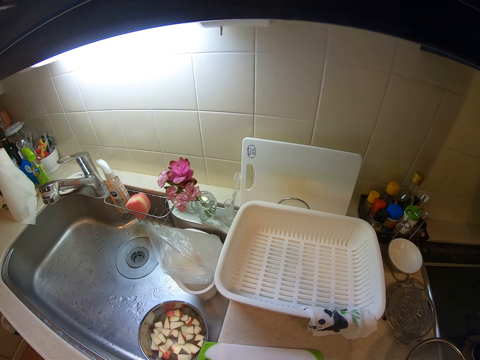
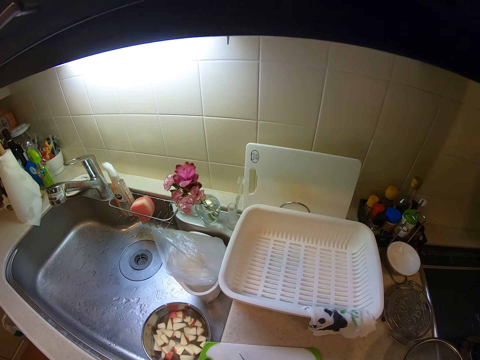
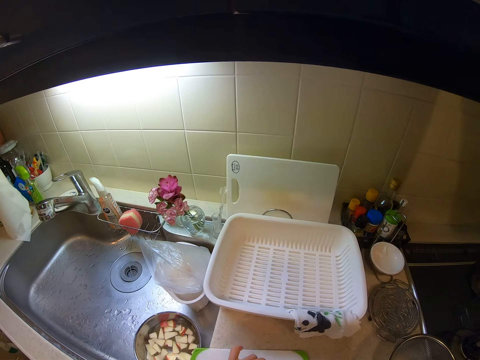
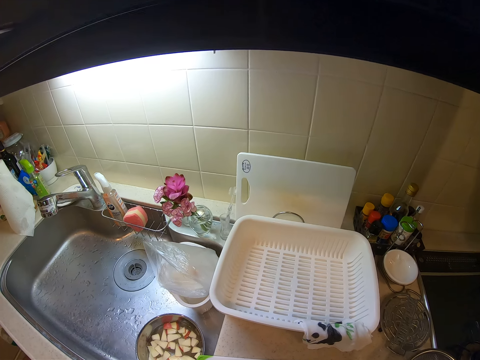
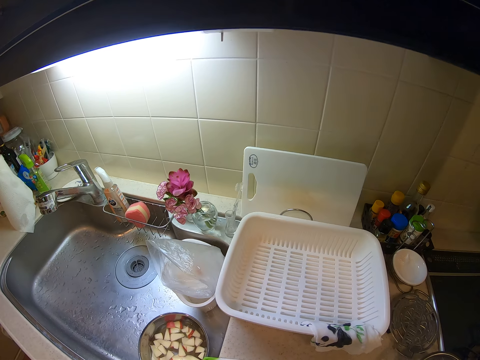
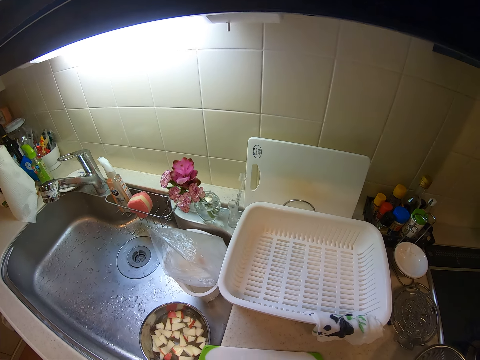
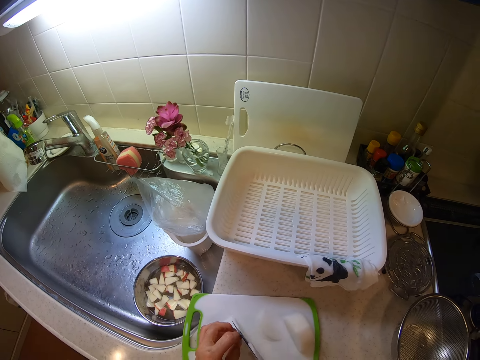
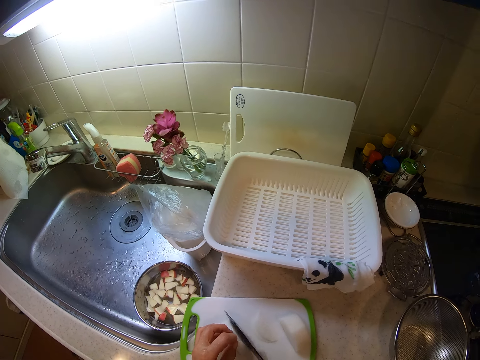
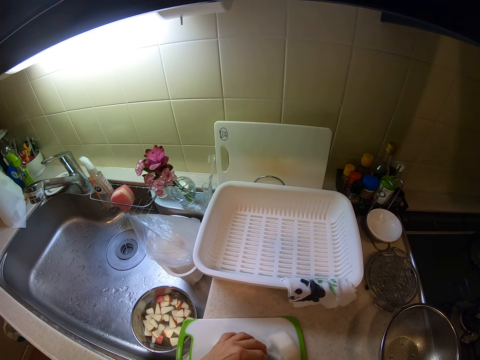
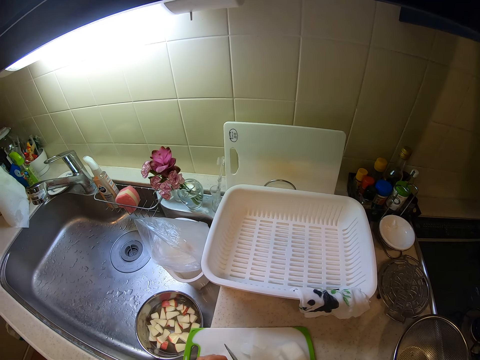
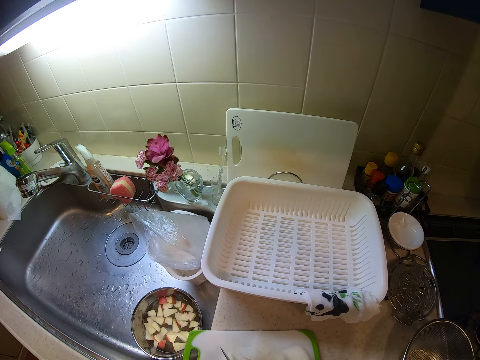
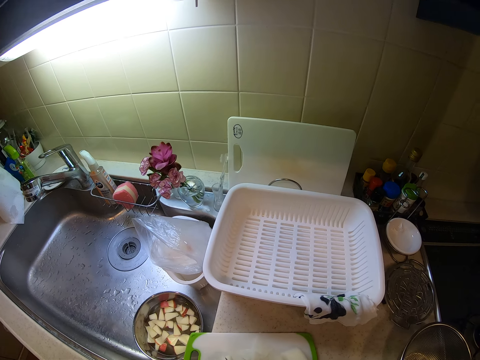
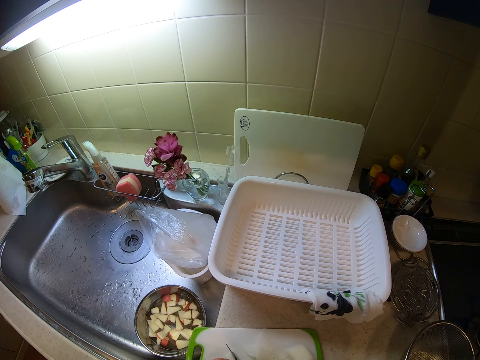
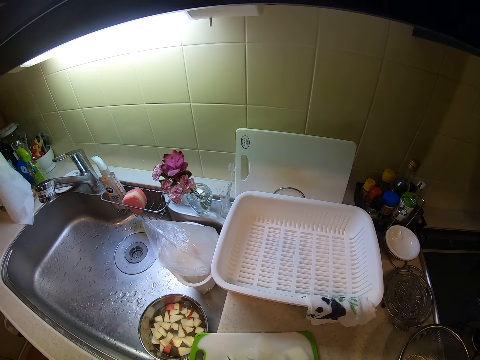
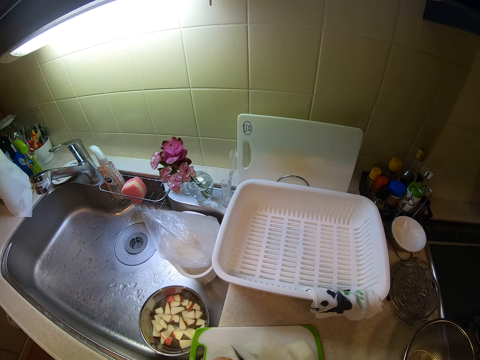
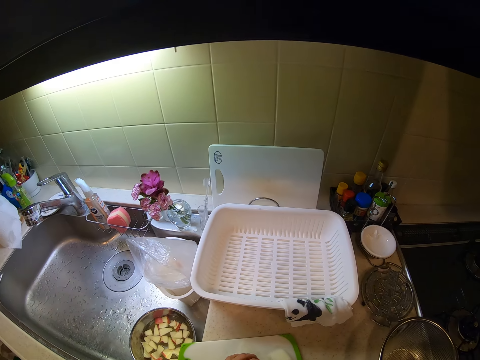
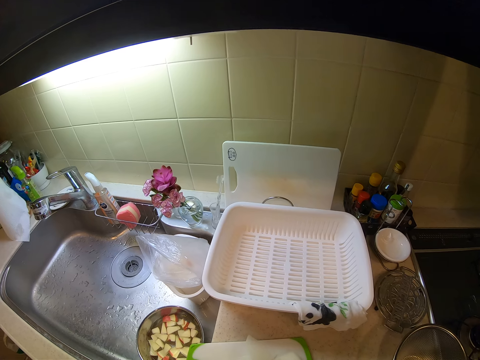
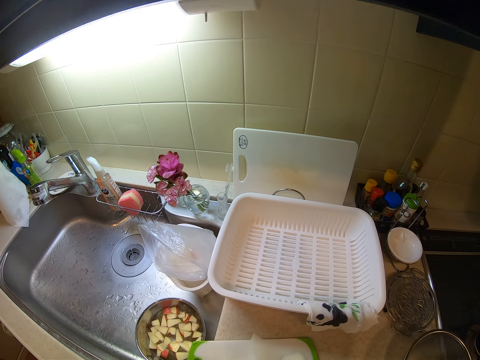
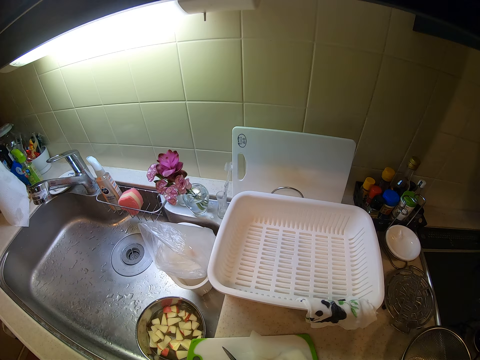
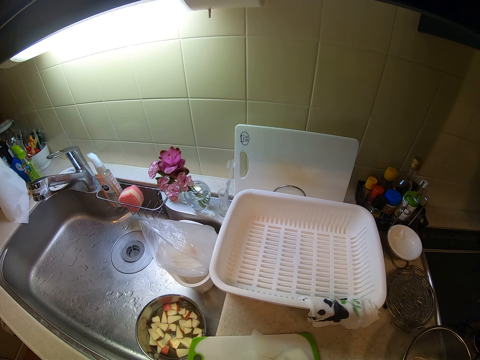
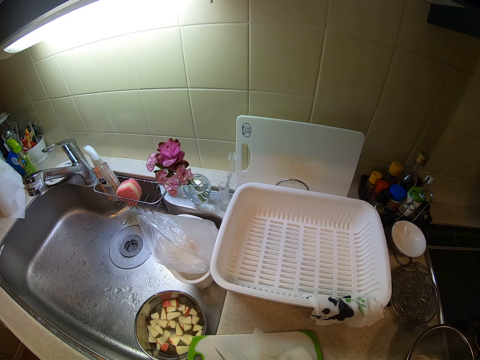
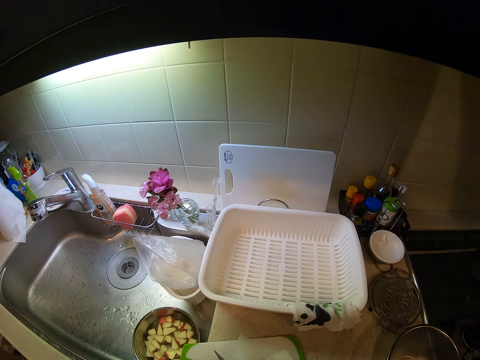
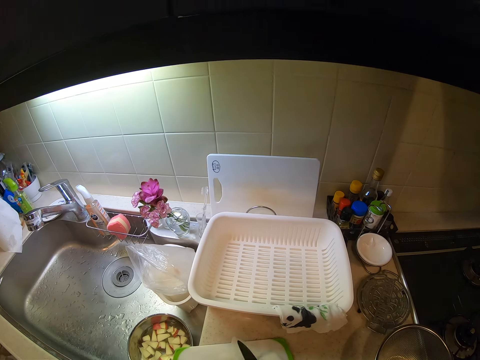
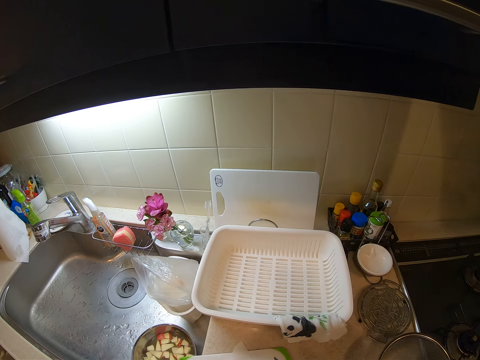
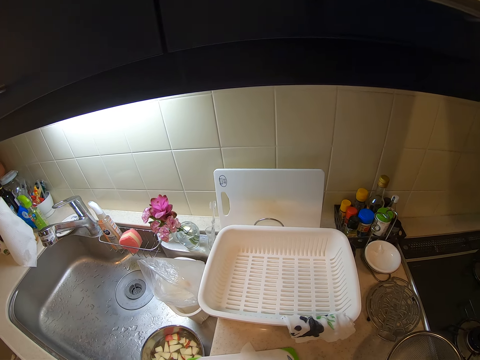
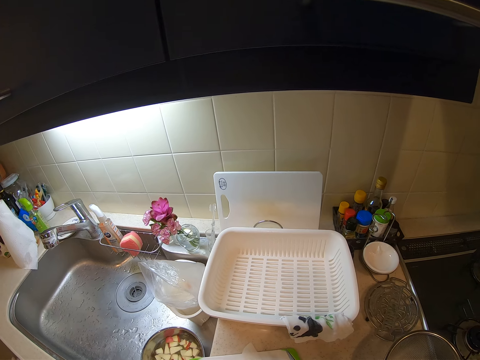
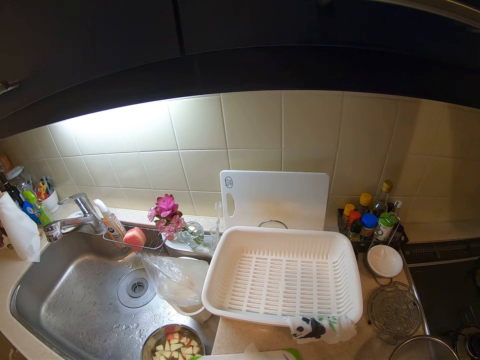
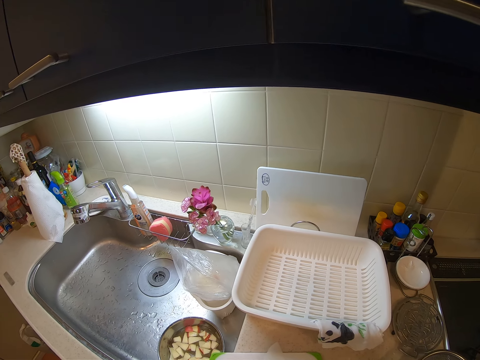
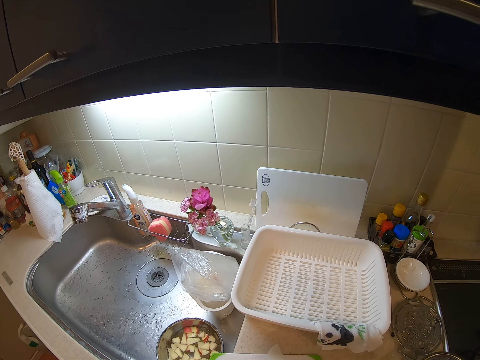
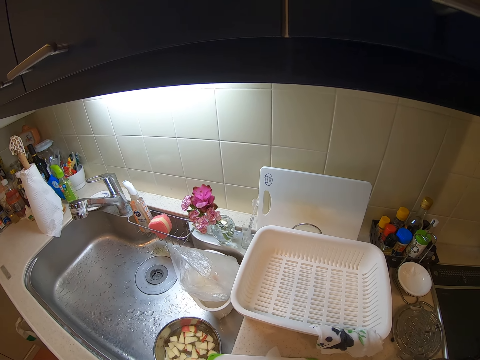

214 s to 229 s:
The camera wearer cuts something with the knife. He turns the knife and removes pieces of something from the knife with his left hand. He cuts something with the knife. He turns the knife and removes pieces of something from the knife with his left hand. He cuts something with the knife and touches a piece of something.

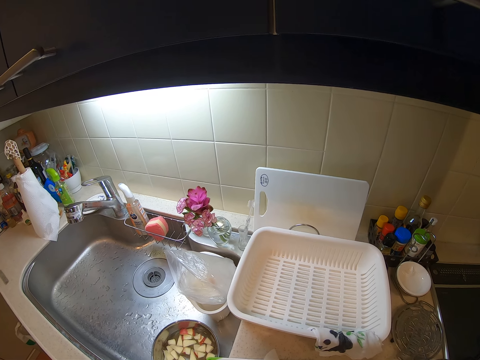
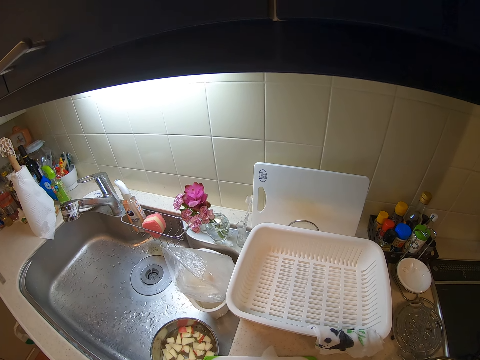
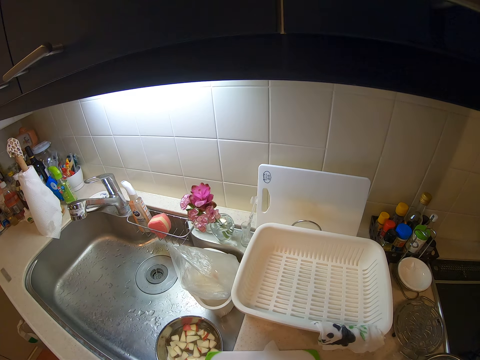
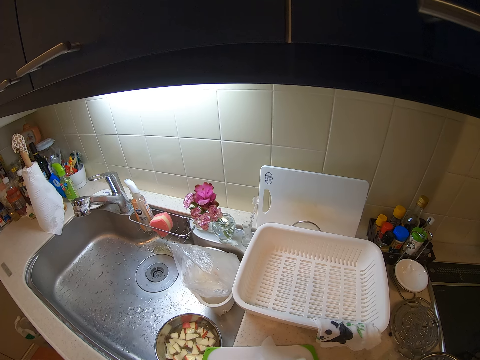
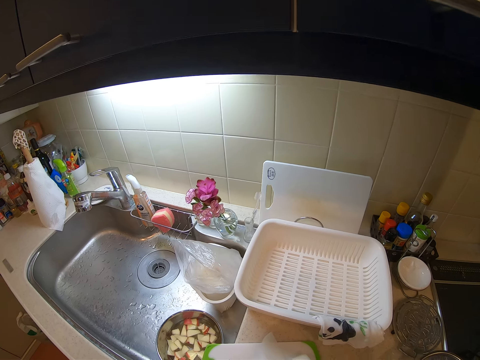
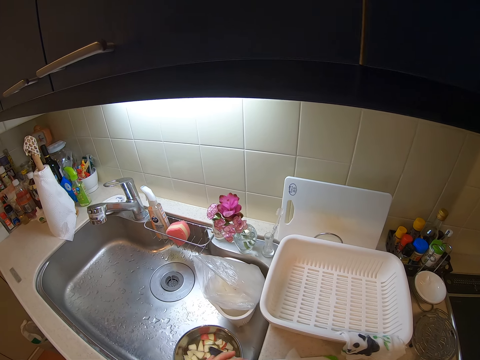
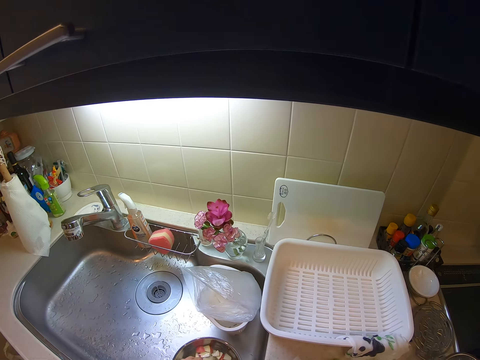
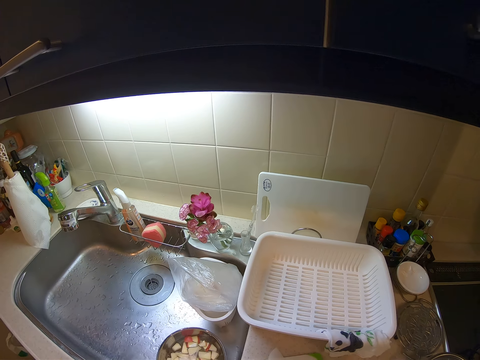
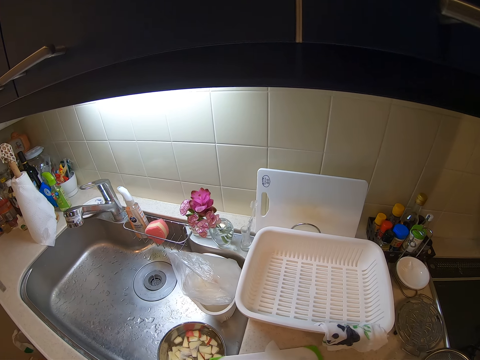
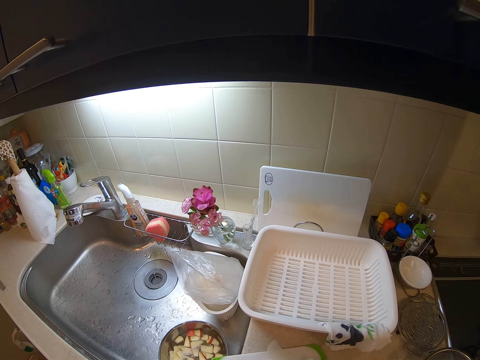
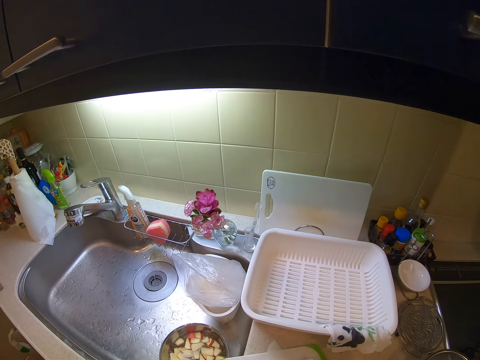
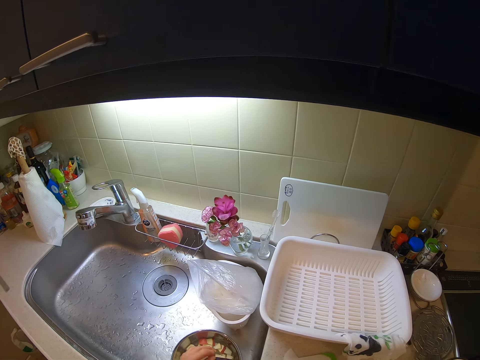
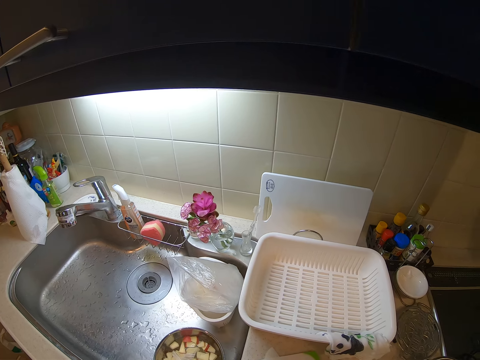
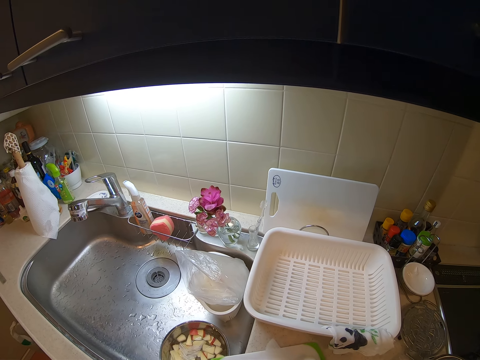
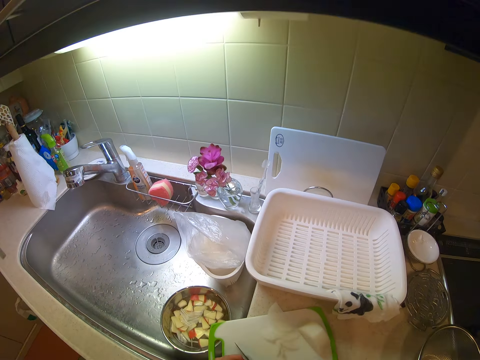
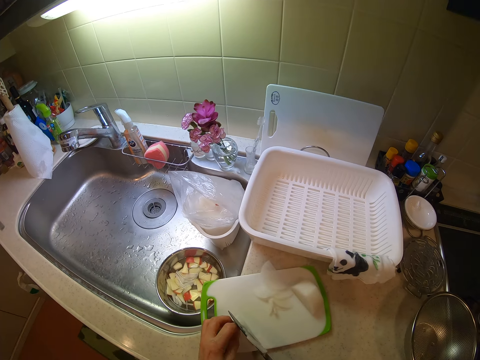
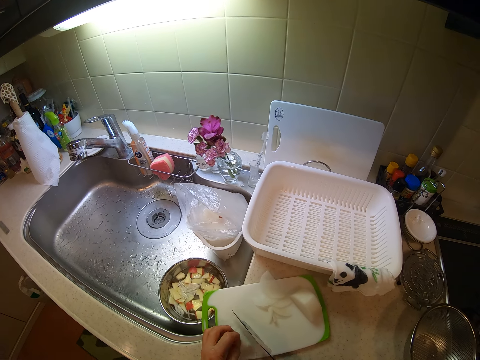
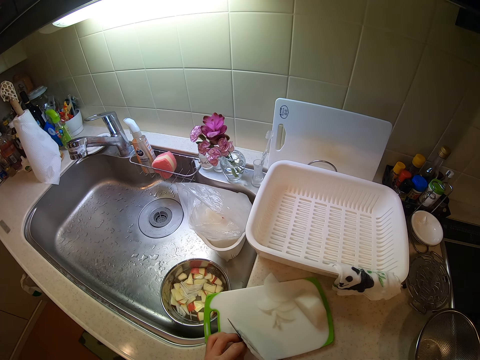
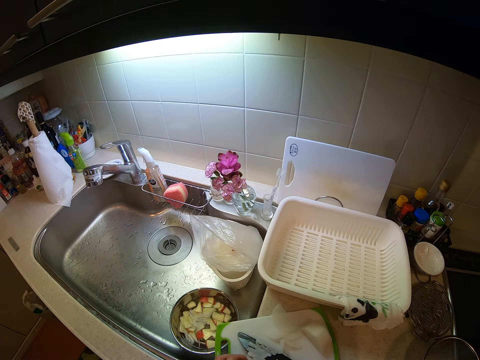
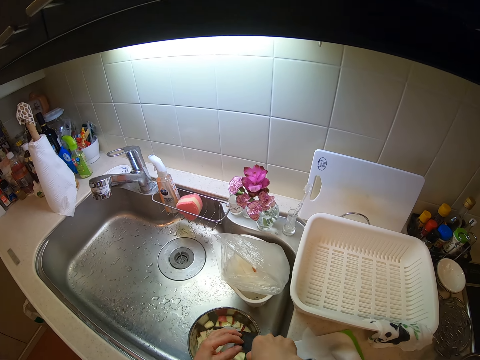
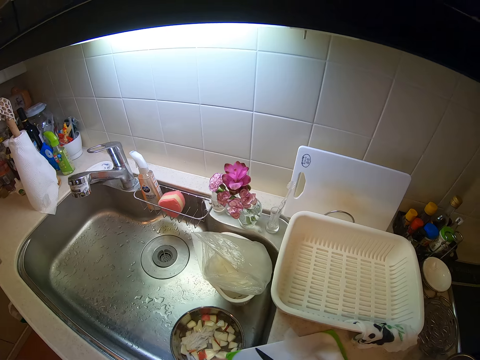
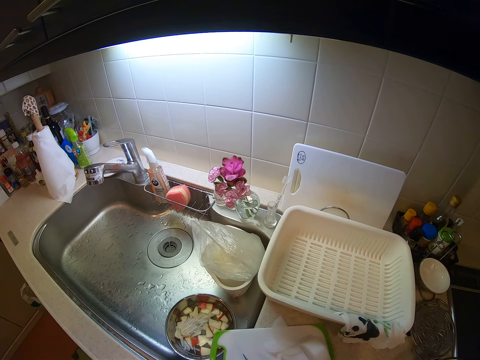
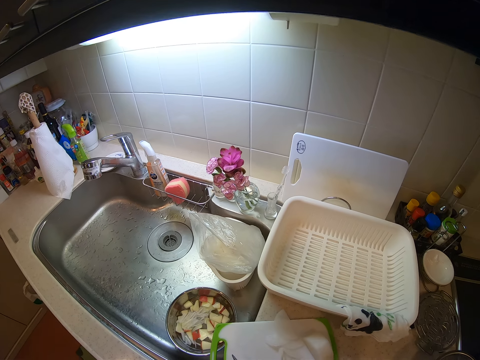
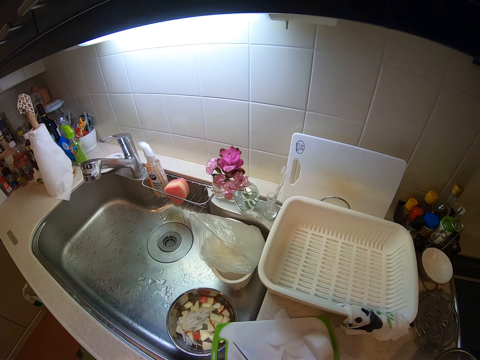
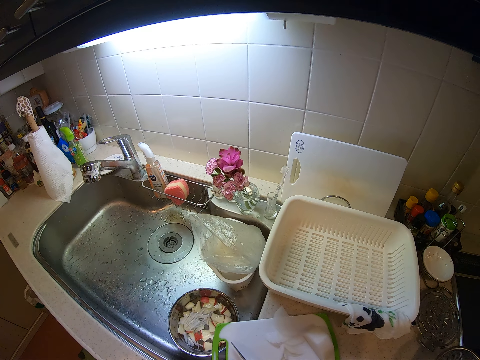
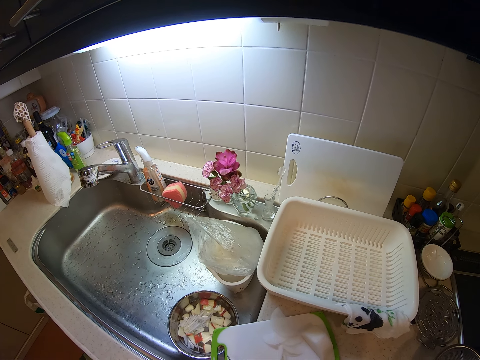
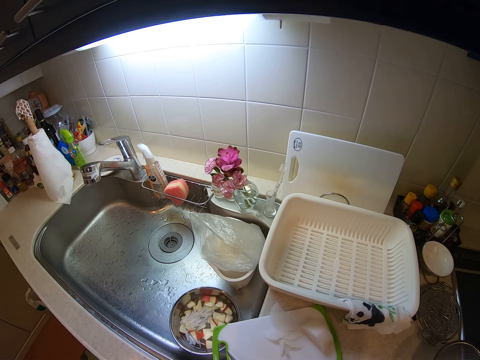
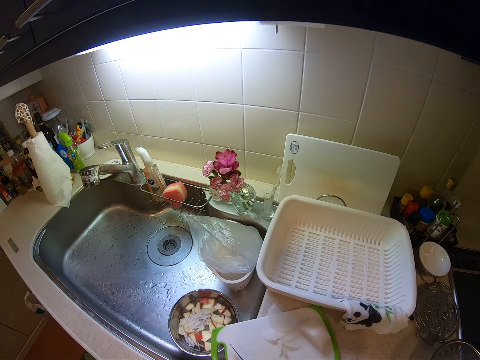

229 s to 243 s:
The camera wearer cuts something with the knife. They place pieces of something in a stainless steel bowl. They cut something with the knife. They place pieces of something in the stainless steel bowl. They cut something with the knife, turn the knife, and drop pieces of something in the stainless steel bowl. They touch the chopping board. They cut something with the knife.
